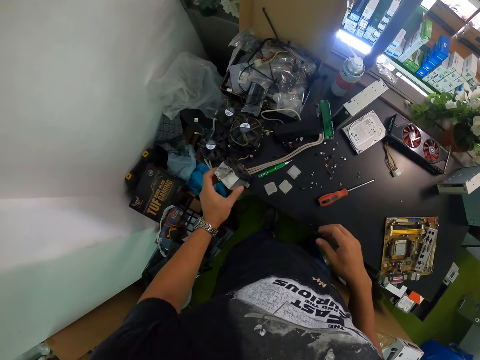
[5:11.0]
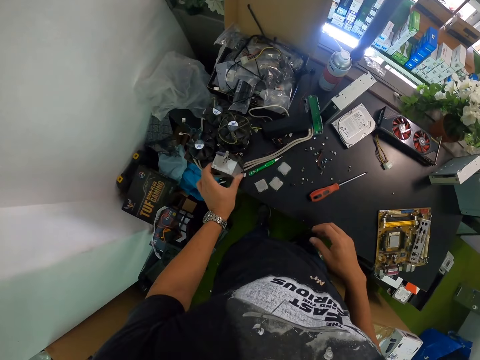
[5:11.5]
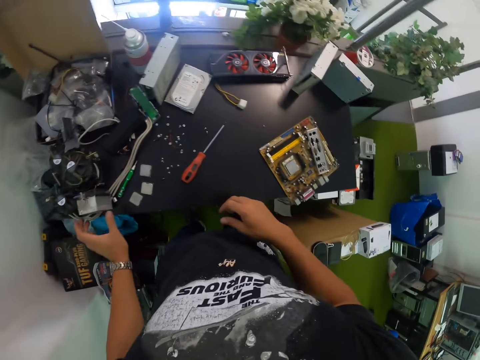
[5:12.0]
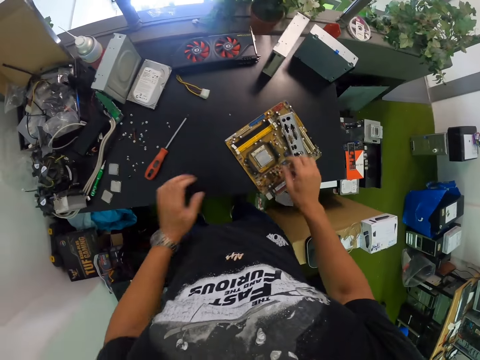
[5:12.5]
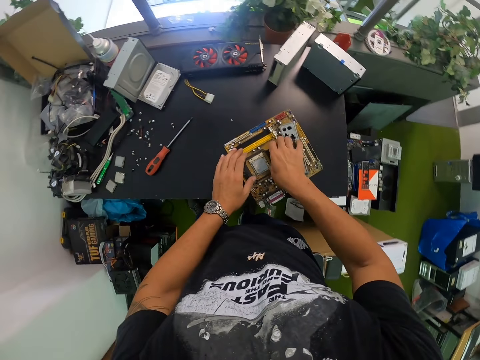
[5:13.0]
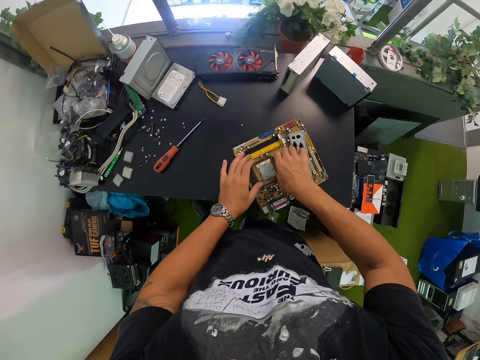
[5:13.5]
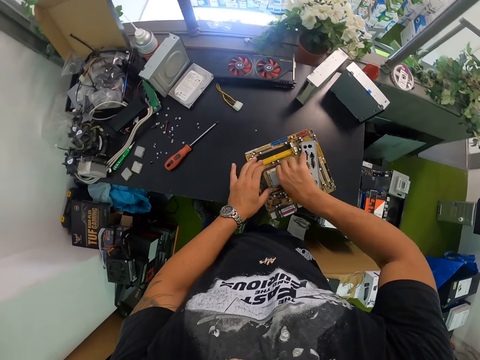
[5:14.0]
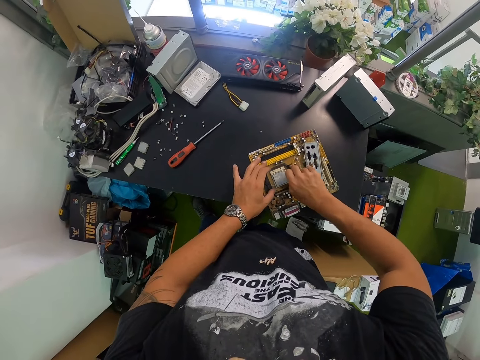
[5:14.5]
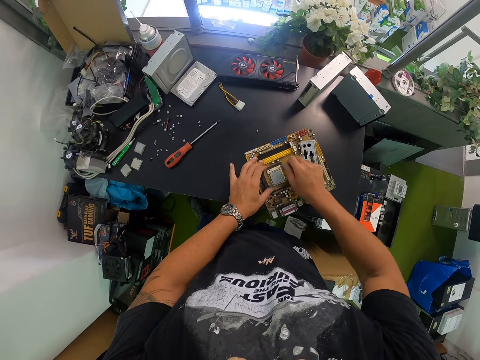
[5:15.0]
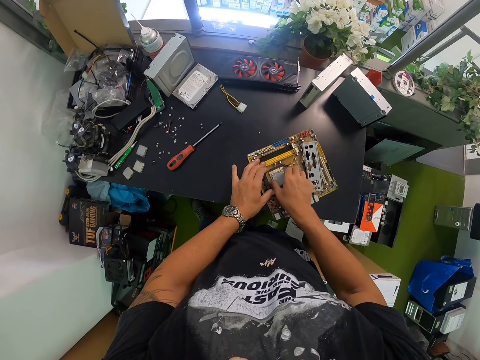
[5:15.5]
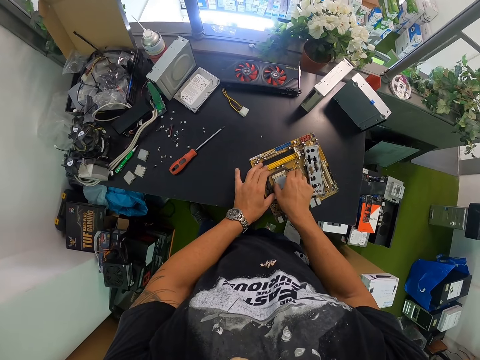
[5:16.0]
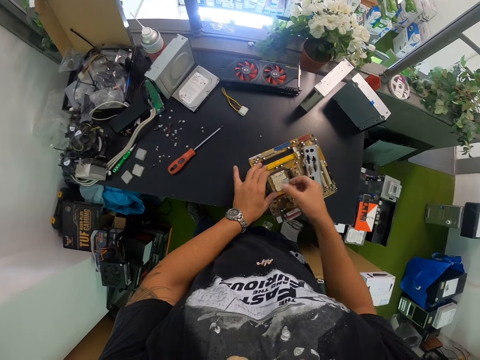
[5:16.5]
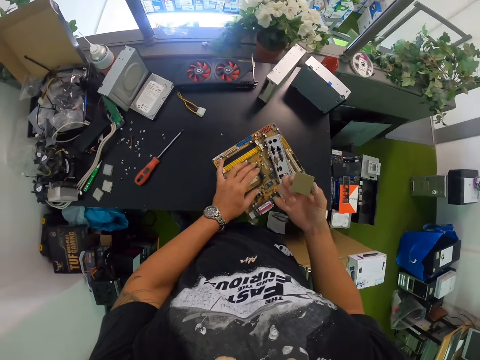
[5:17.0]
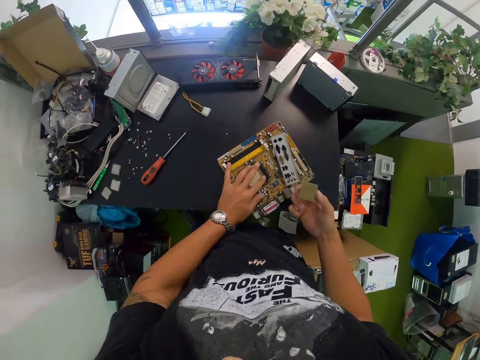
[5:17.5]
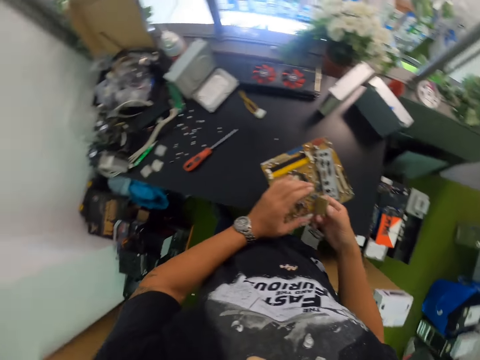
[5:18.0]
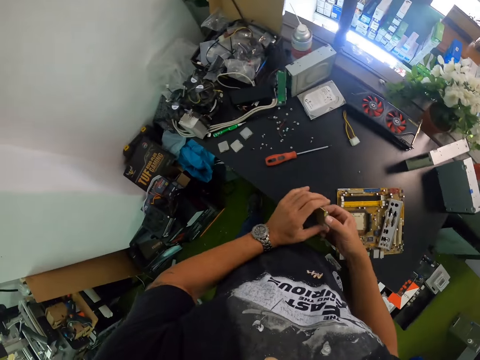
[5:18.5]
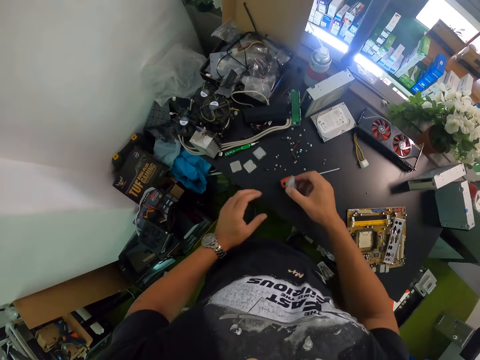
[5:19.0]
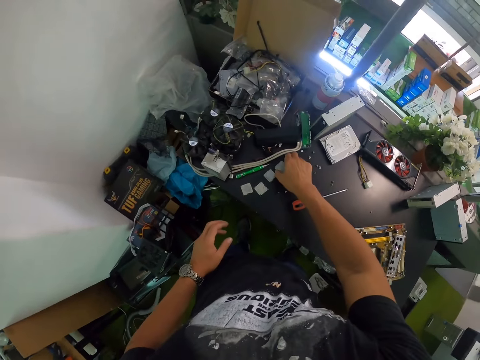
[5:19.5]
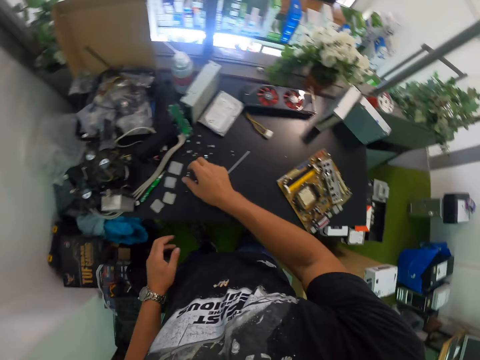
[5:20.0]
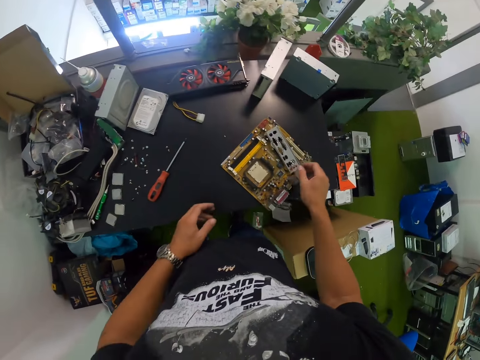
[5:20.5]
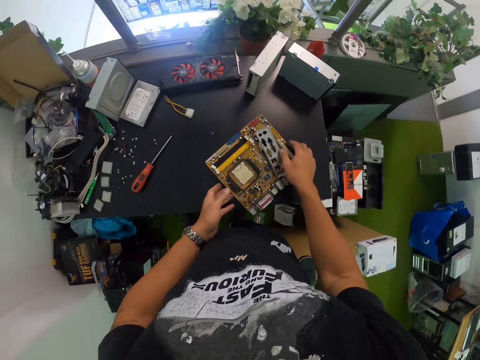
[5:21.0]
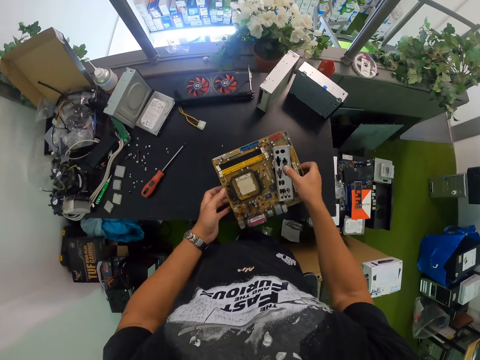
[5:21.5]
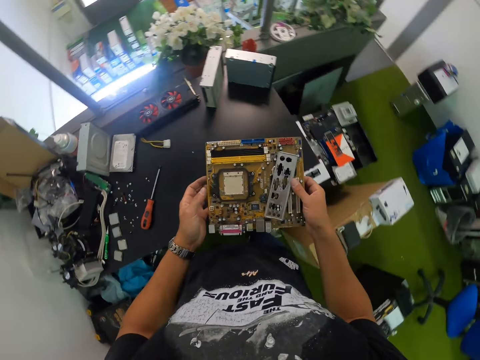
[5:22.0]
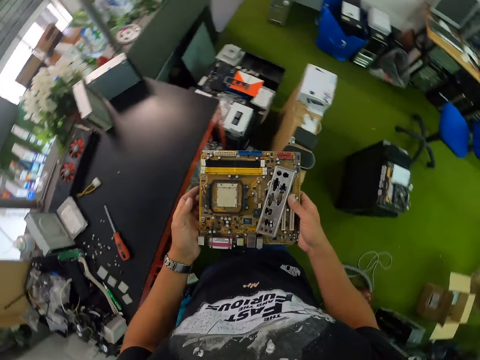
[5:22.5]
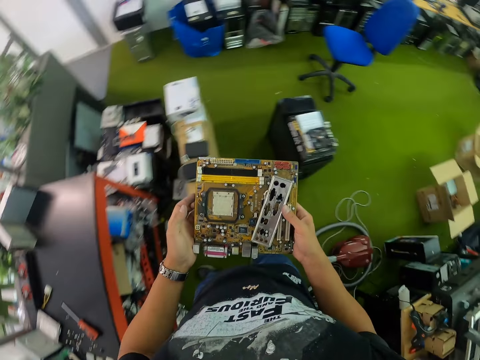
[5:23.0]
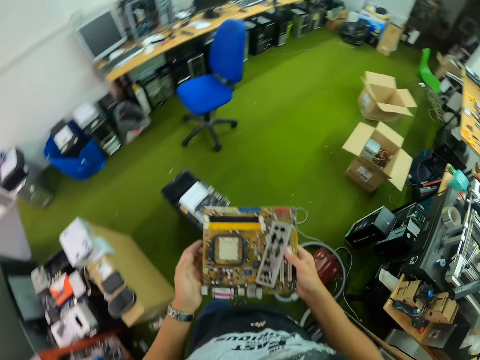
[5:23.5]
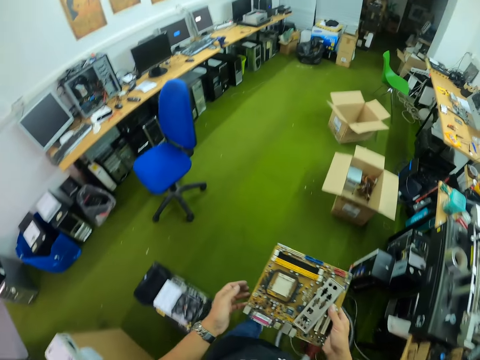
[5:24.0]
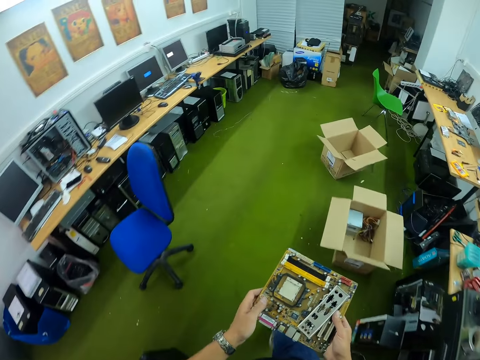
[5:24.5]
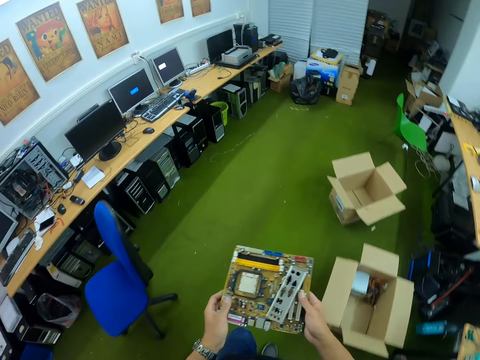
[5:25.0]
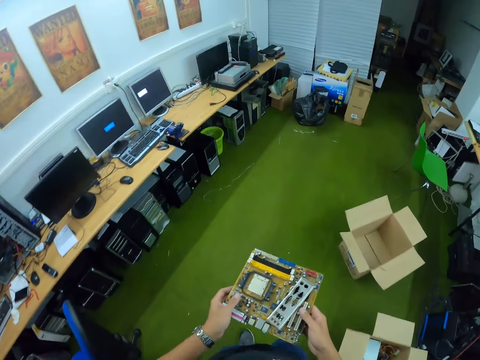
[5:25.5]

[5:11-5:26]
The camera wearer drops the computer fan on the table with his left hand. He holds the computer fan motherboard in both hands. He pulls out a chip from the computer fan chip board with his right hand. He removes something from the motherboard. He holds the chip board in both hands. He drops the chip board on the table with his right hand. He carries the computer fan motherboard from the table with both hands.

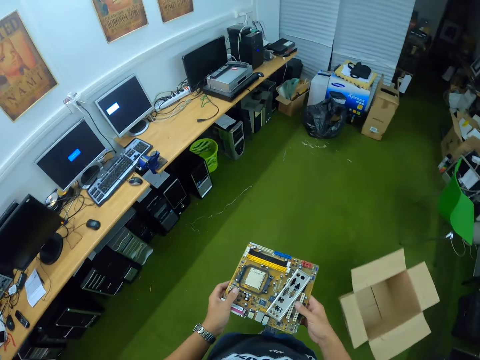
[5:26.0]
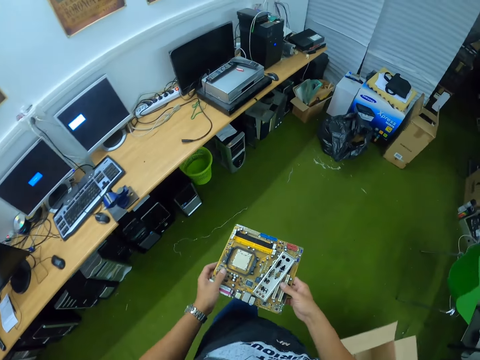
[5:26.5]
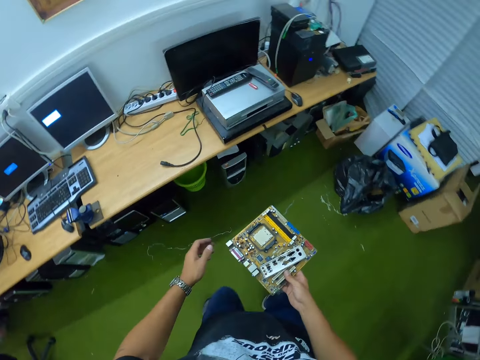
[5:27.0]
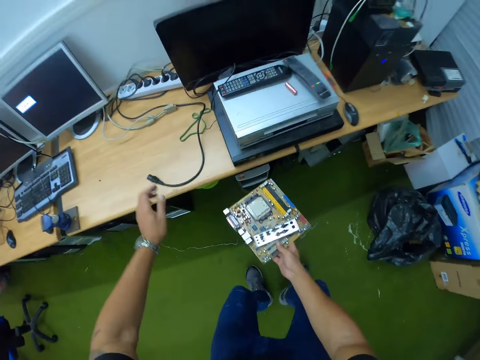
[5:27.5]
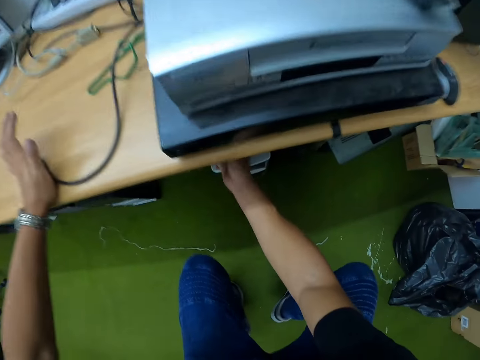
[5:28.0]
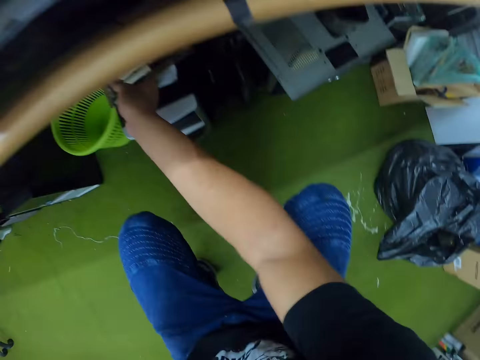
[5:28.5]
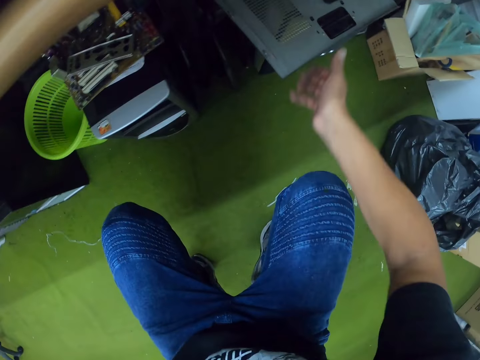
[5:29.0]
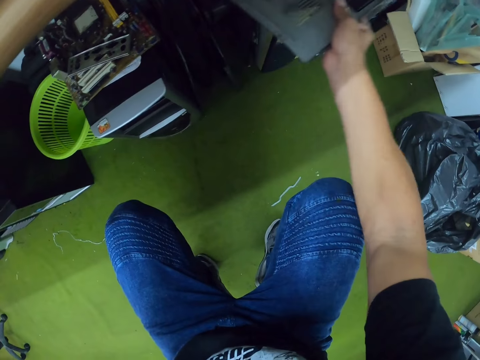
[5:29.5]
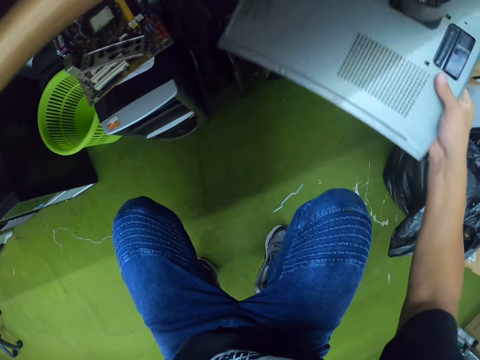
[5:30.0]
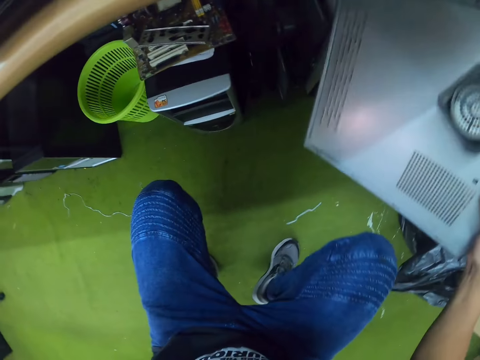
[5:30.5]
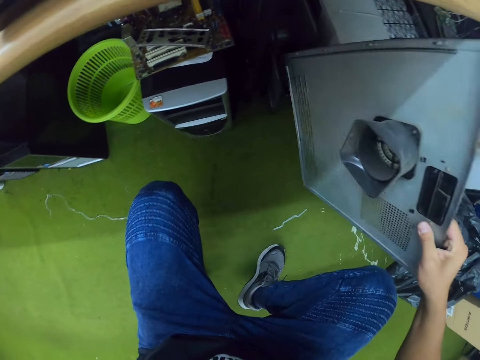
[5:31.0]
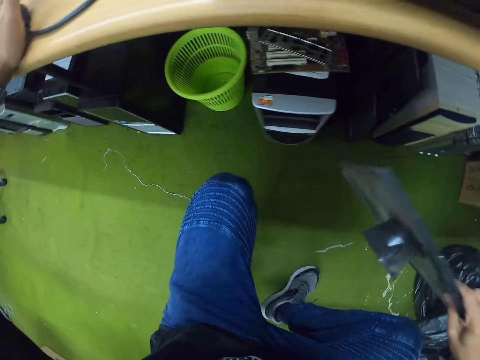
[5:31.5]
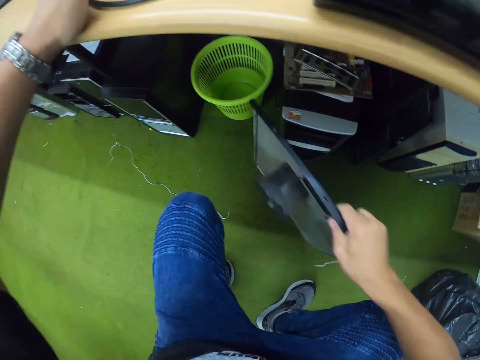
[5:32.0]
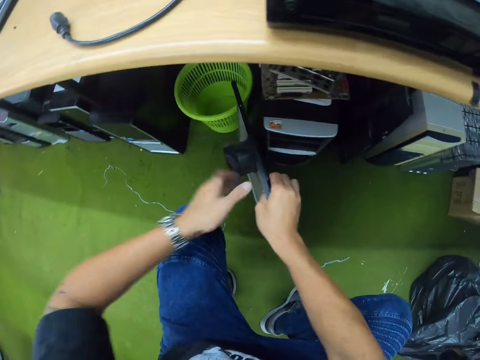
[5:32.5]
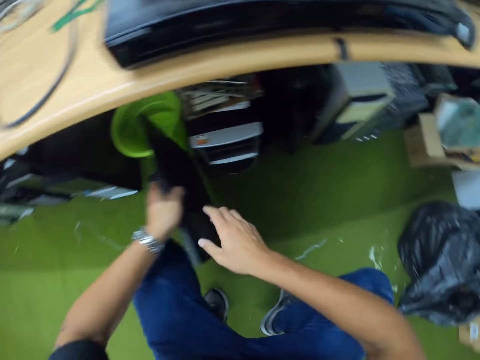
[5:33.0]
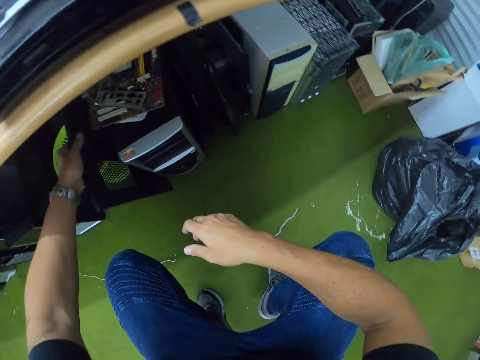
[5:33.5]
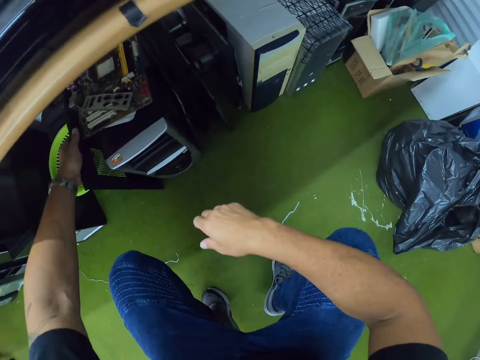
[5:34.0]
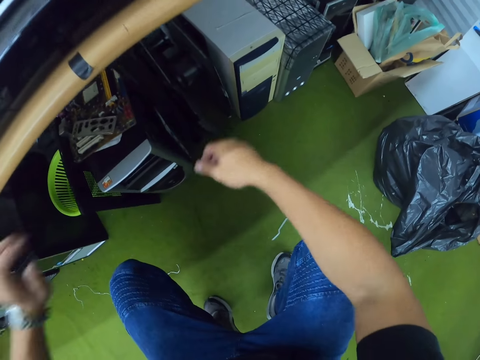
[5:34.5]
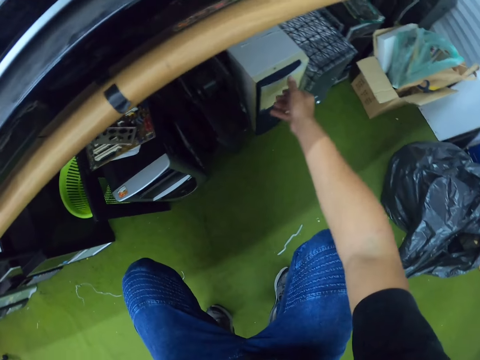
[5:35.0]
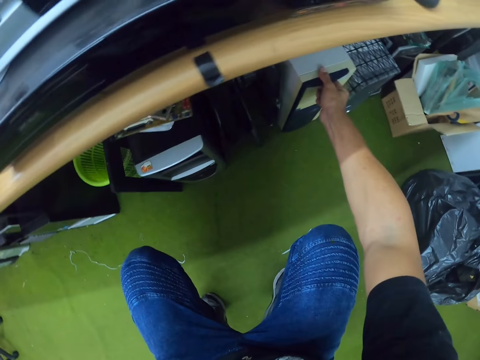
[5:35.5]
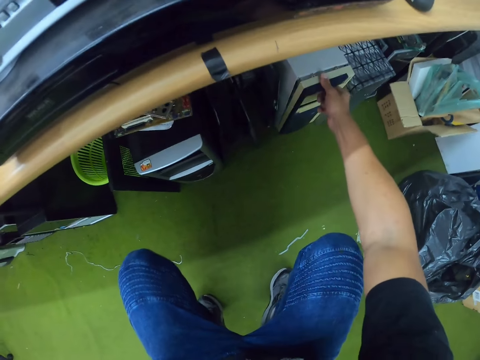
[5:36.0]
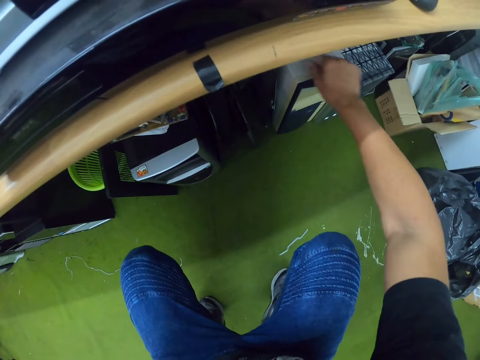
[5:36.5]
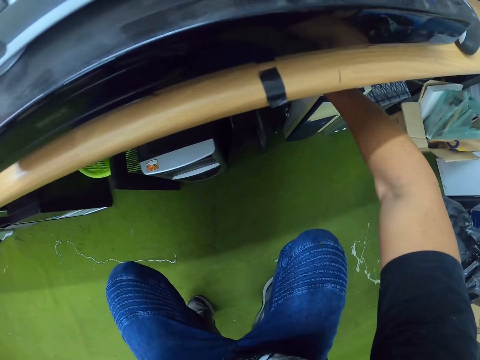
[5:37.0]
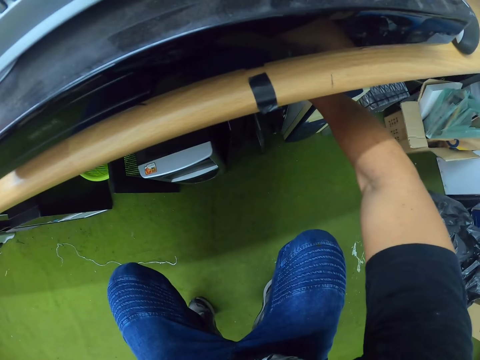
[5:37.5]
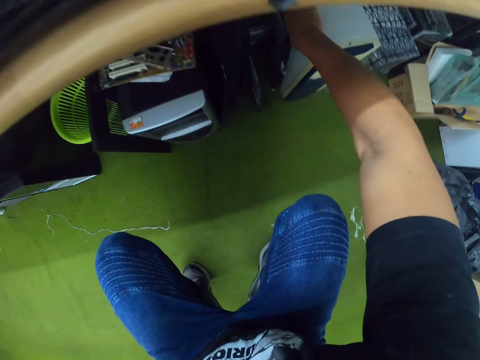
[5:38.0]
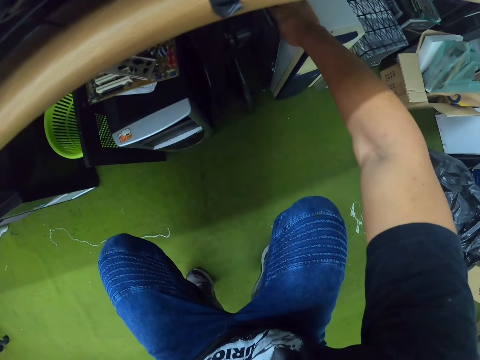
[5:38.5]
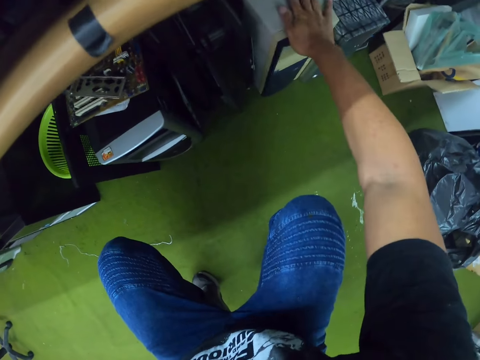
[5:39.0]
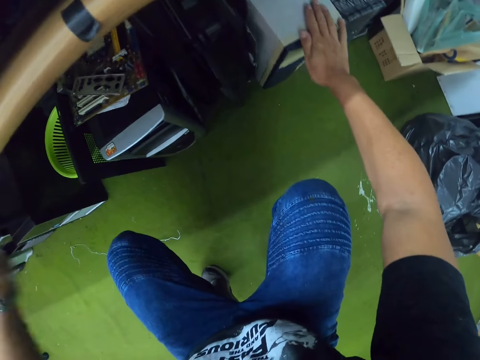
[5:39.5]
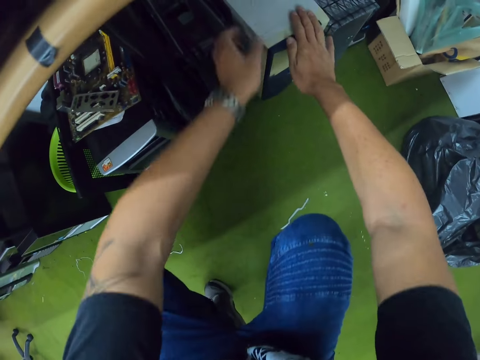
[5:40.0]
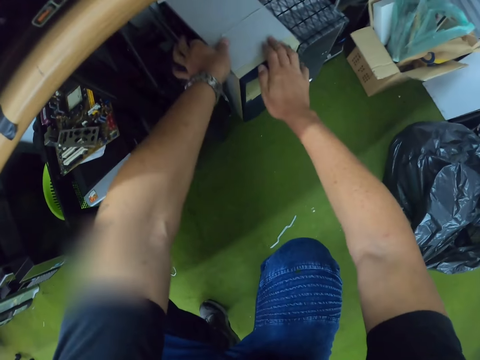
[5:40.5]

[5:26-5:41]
The camera wearer drops the computer fan motherboard under the table on a CPU on the floor with his right hand. He places his left hand on the table. He squats. He picks up the computer case with his right hand. He passes the computer case from his right hand to his left hand. He drops the computer case under the table beside another CPU with his left hand. He opens a computer case with his right hand. He opens it again. He adjusts the computer case on the ground with both hands.
